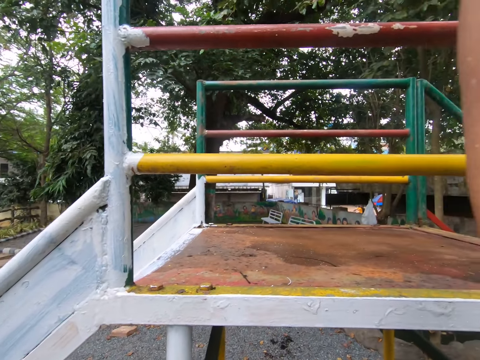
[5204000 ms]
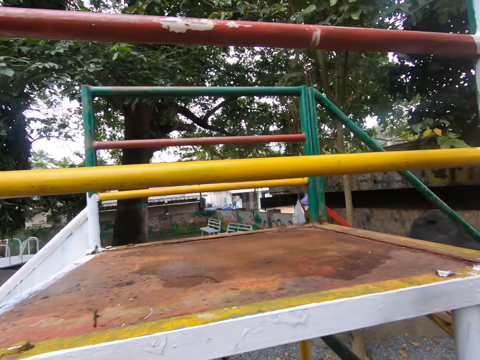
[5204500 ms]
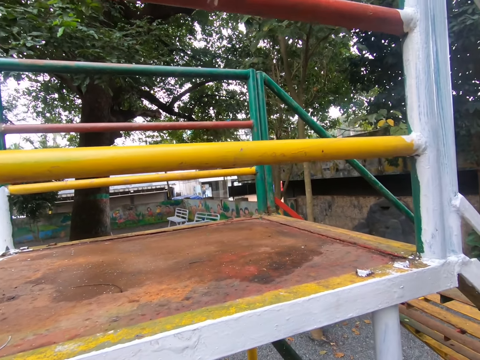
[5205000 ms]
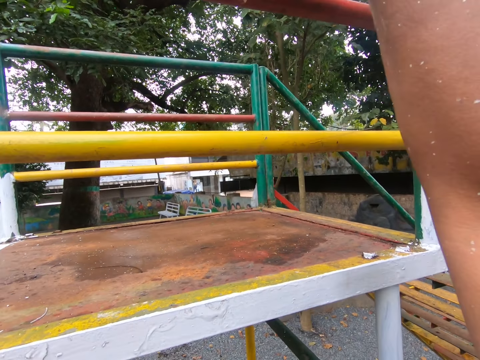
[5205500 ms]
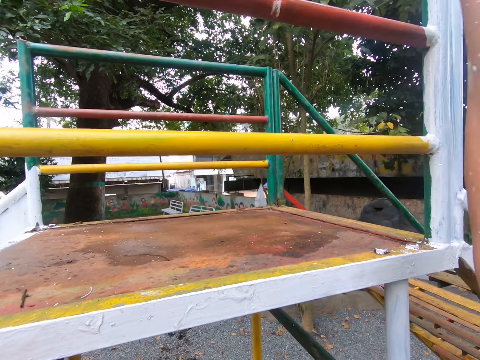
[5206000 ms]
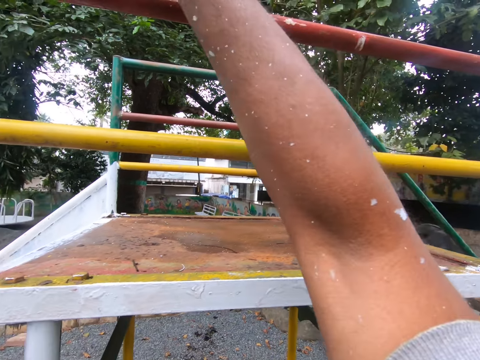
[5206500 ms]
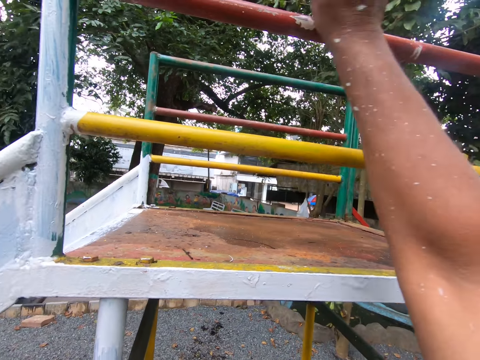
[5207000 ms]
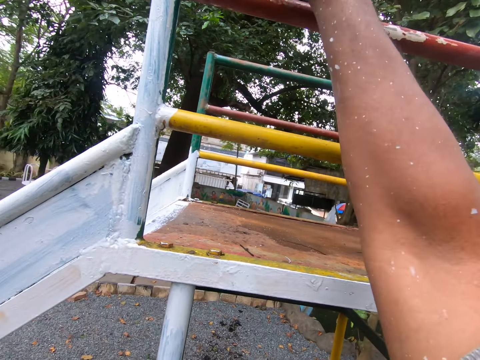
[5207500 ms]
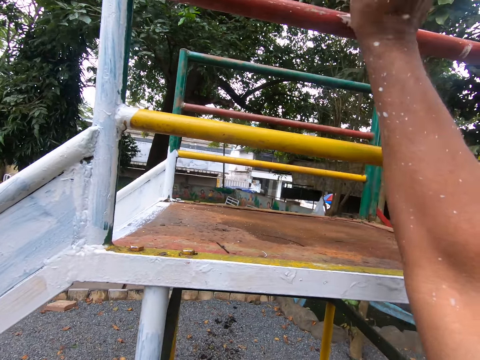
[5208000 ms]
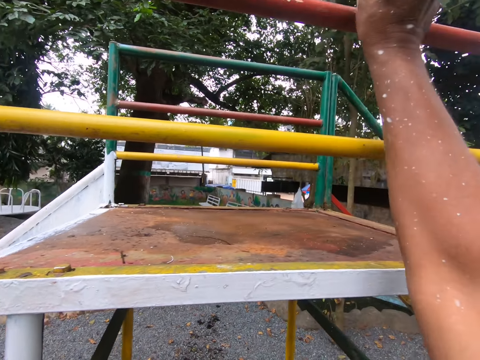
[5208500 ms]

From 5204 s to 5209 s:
The camera wearer paints the swing.

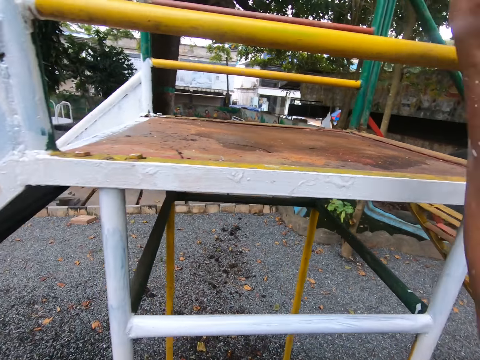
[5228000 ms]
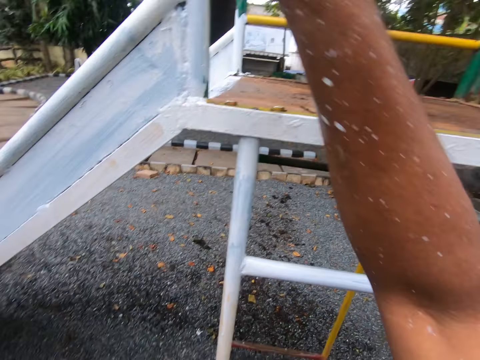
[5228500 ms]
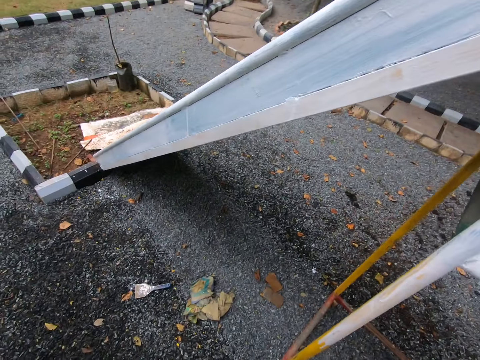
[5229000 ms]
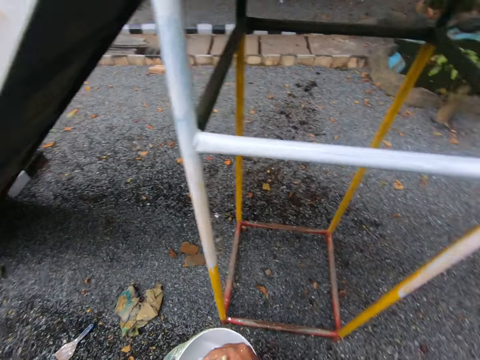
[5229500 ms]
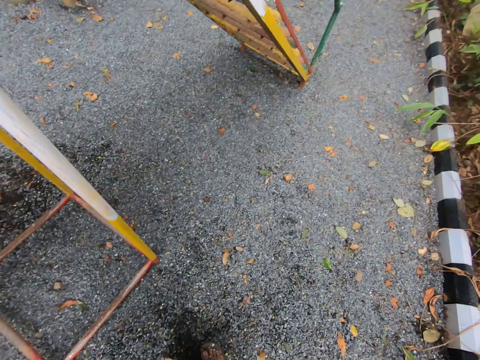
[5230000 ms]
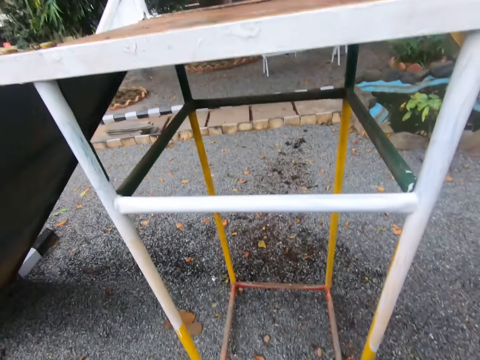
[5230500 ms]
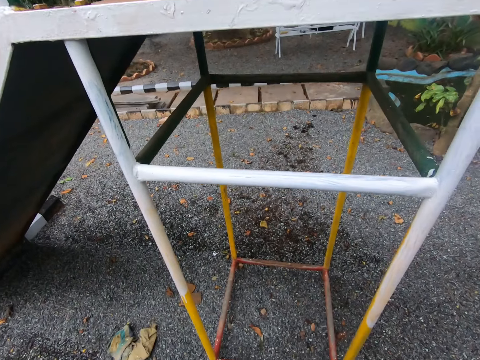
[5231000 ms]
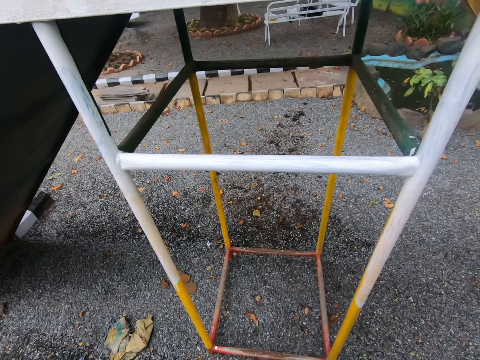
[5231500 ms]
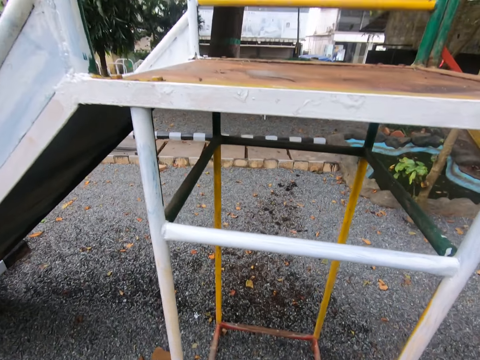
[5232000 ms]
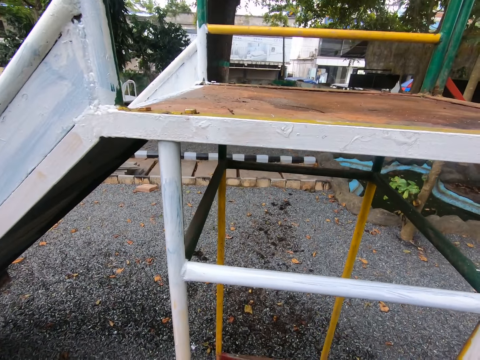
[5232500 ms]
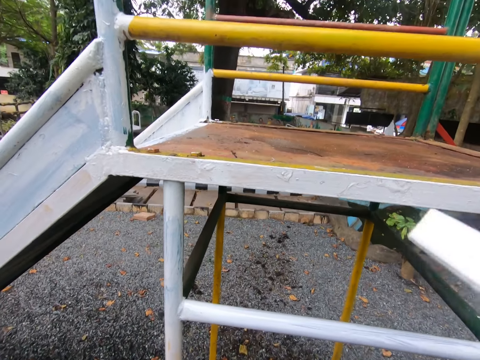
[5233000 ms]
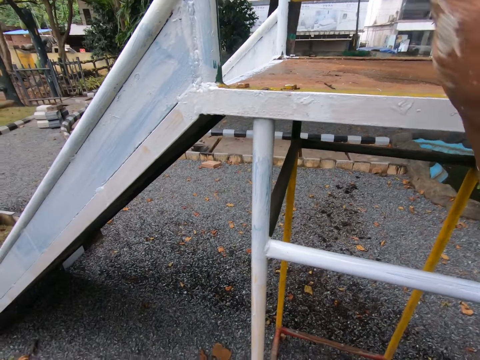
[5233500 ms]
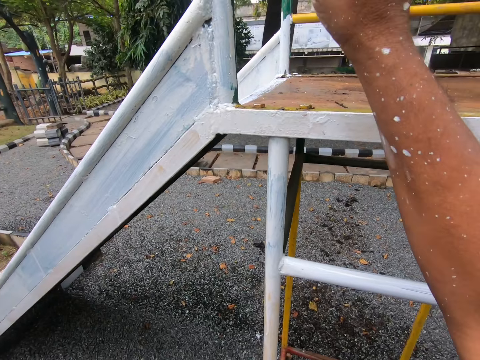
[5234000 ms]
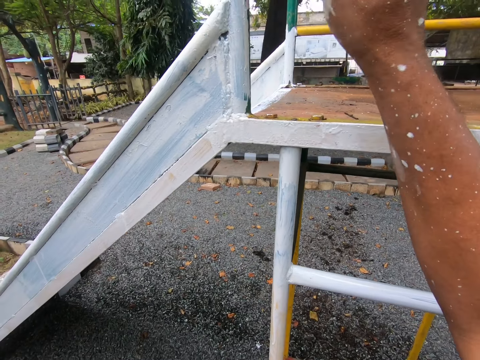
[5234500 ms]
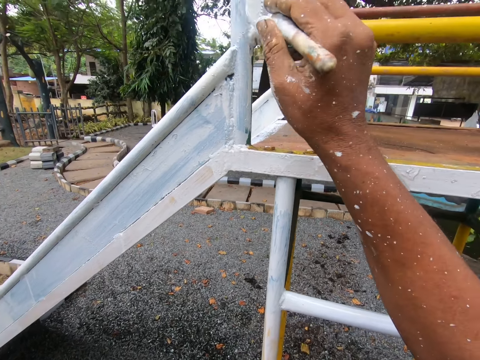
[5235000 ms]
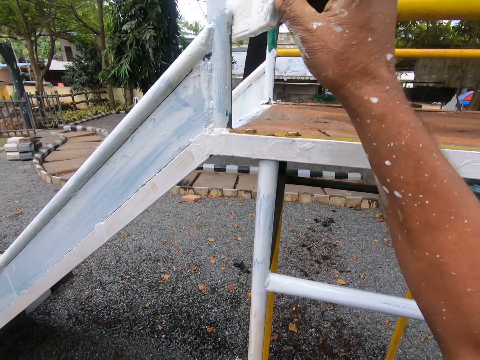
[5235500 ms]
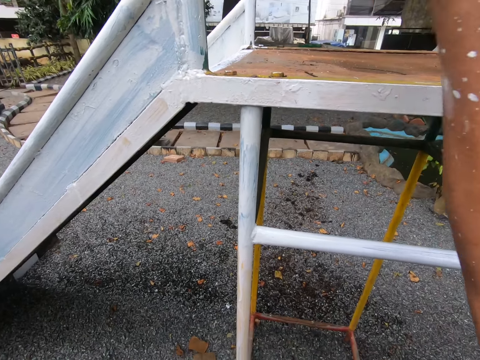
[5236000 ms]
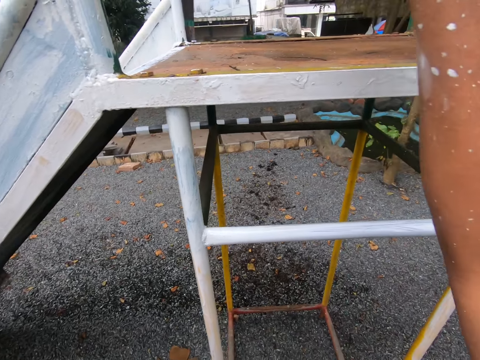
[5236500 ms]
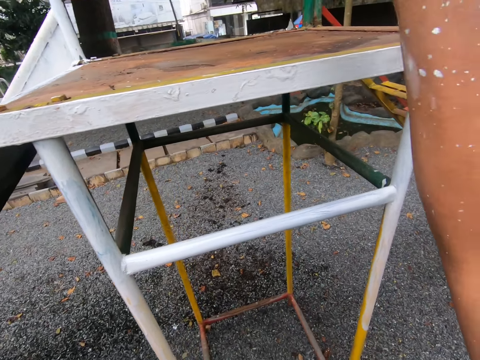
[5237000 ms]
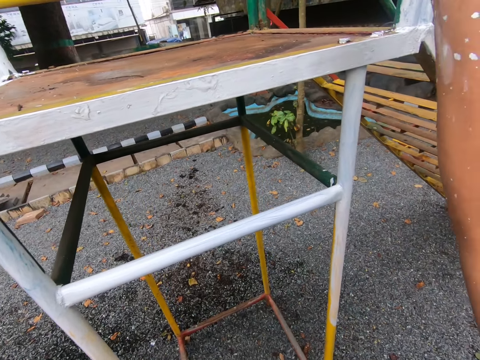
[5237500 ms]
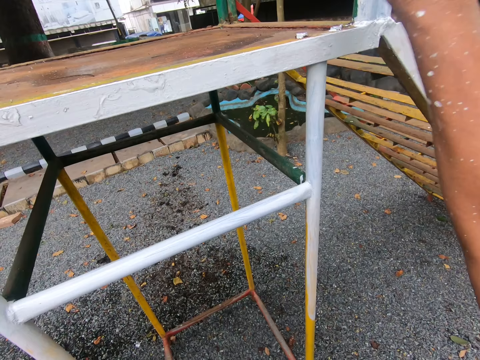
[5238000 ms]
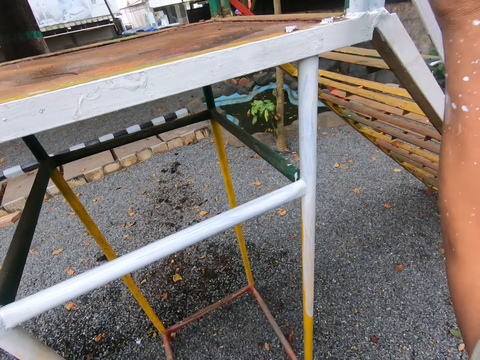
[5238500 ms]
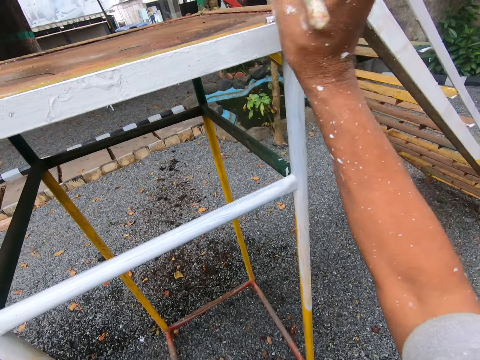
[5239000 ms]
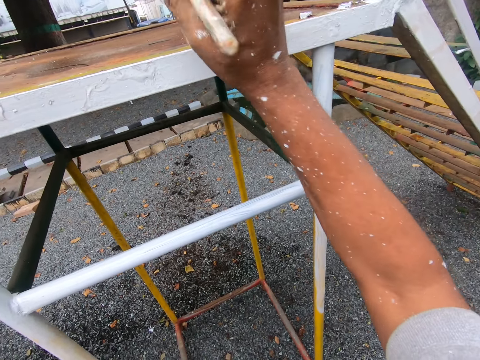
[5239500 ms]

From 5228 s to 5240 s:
The camera wearer dips the brush in the paint. They look at the swing. They paint the swing.

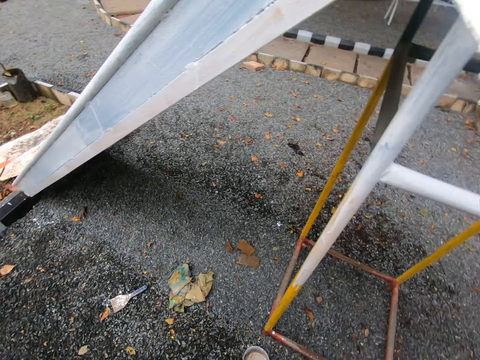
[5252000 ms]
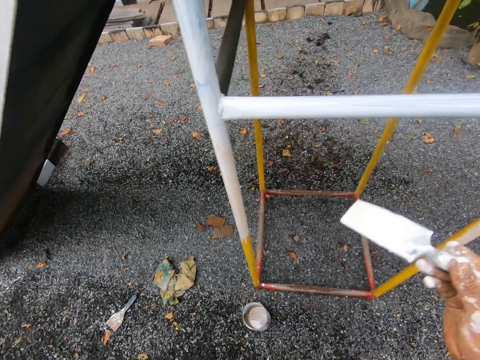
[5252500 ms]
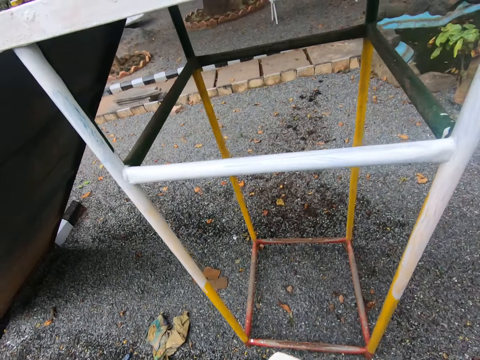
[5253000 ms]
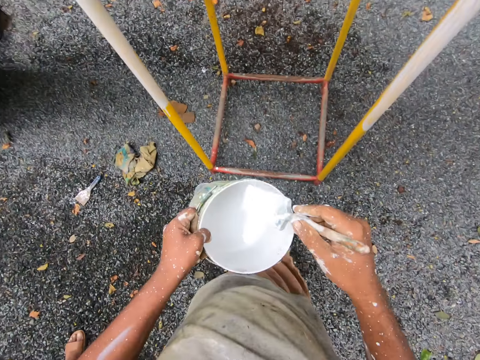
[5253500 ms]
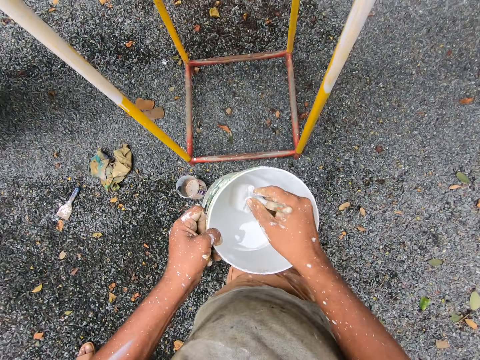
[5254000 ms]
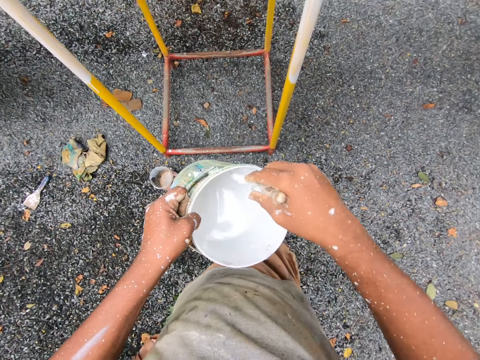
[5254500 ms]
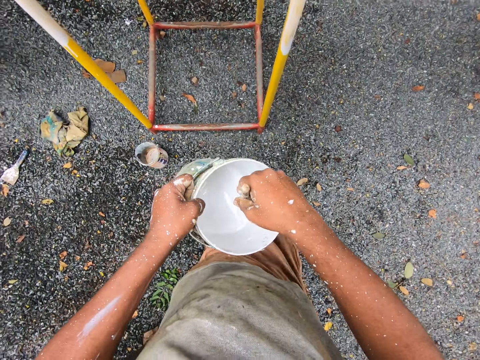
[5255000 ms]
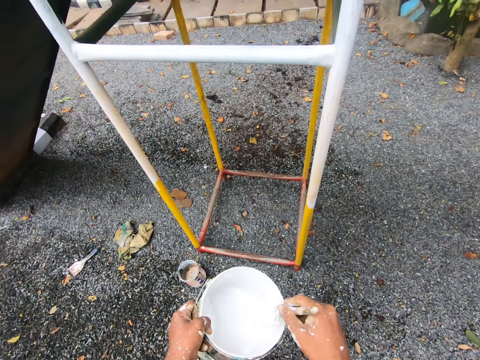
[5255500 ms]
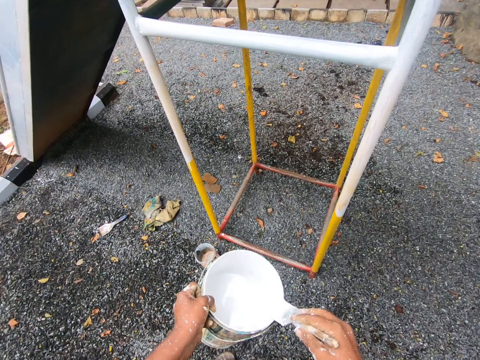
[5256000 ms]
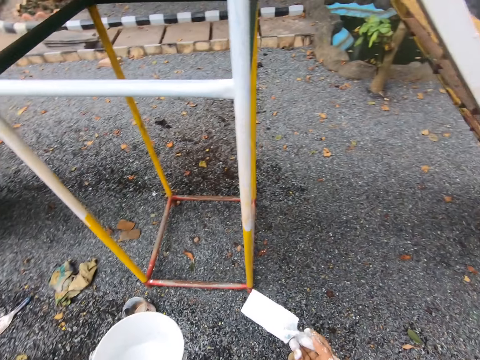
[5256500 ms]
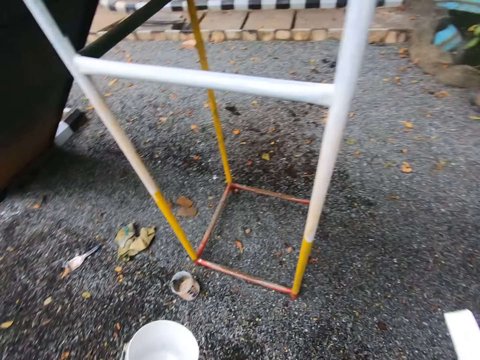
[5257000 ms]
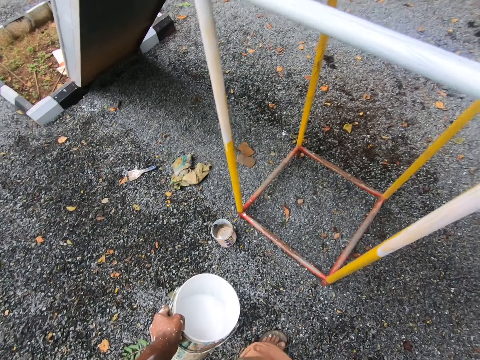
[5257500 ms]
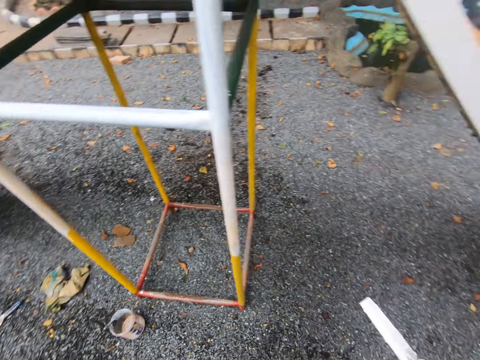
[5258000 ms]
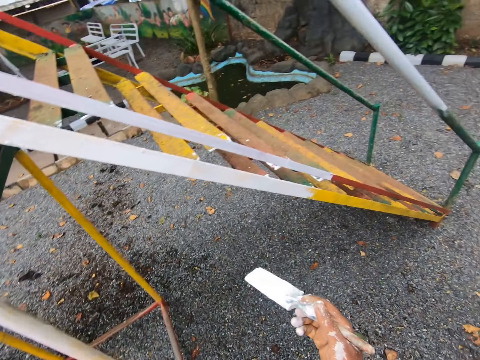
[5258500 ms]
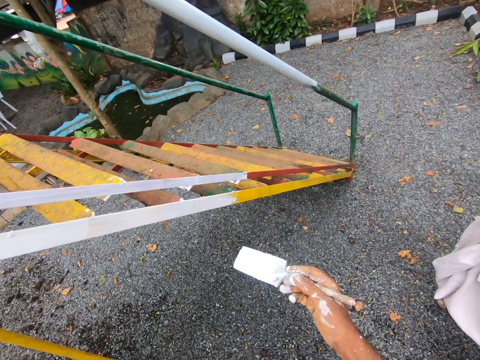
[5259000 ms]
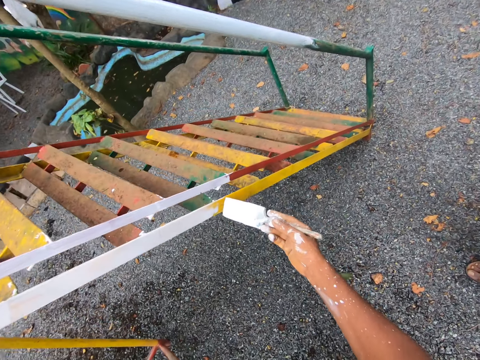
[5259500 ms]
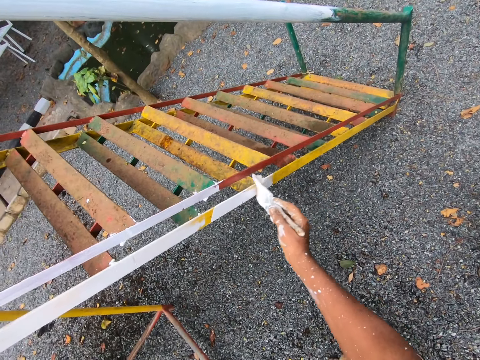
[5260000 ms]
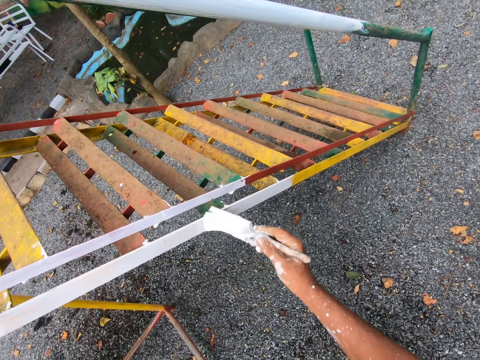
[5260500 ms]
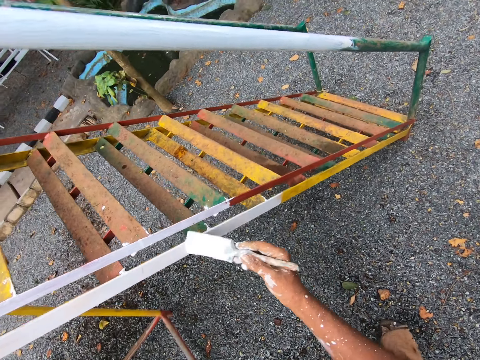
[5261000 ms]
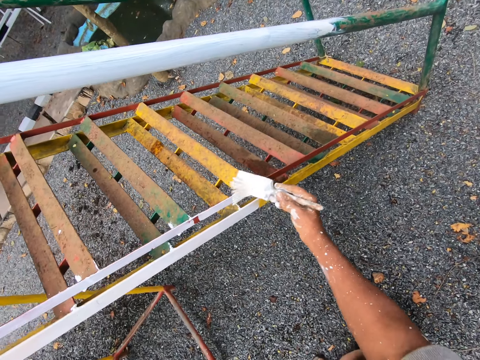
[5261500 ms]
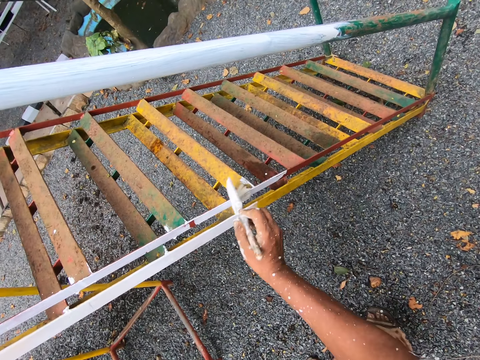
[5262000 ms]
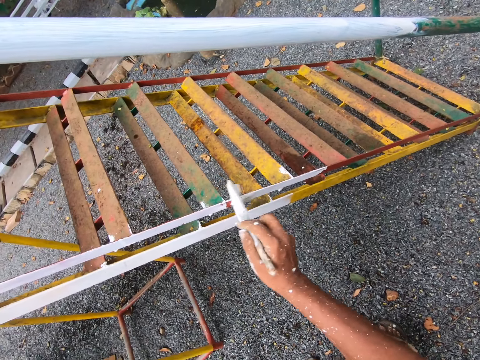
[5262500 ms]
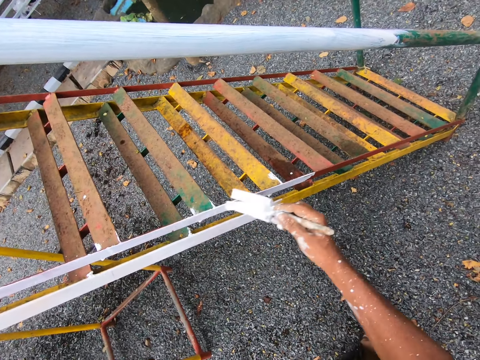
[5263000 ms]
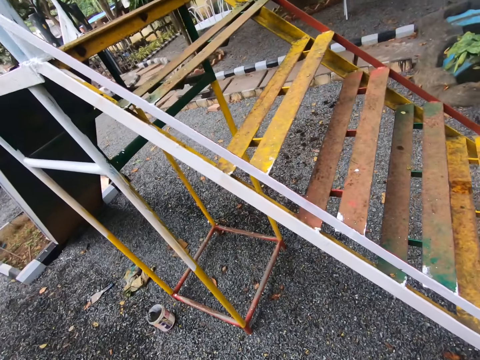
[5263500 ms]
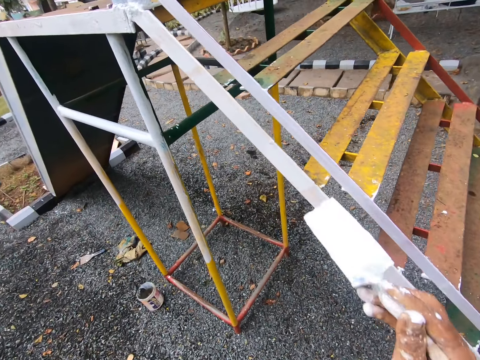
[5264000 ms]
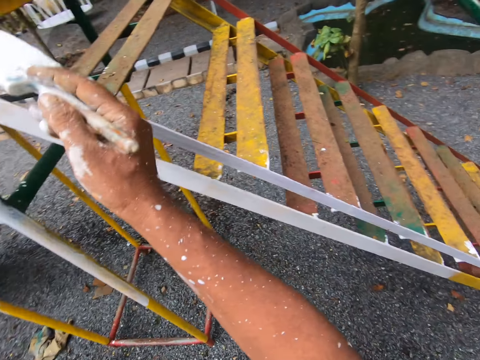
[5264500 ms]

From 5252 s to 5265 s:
The camera wearer dips the brush into the paint container. They paint the swing with the paint brush.
